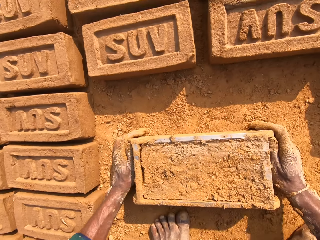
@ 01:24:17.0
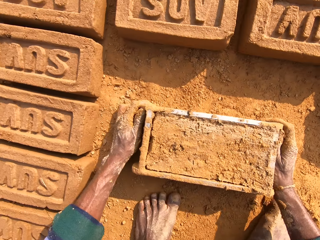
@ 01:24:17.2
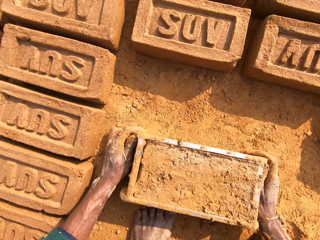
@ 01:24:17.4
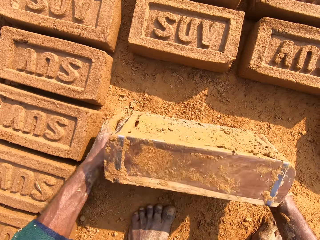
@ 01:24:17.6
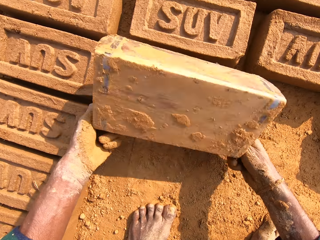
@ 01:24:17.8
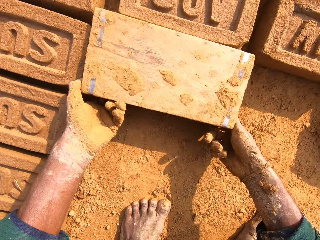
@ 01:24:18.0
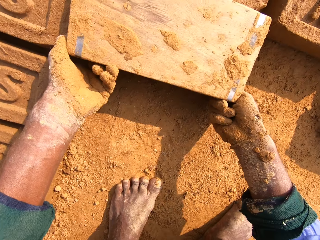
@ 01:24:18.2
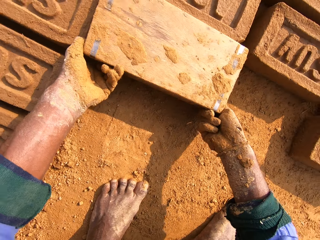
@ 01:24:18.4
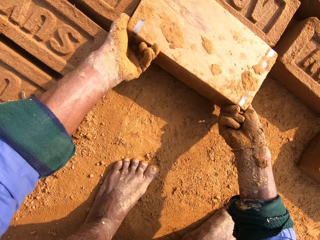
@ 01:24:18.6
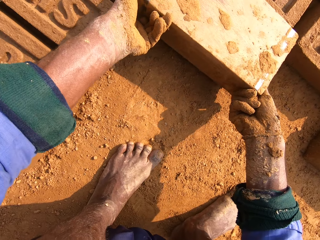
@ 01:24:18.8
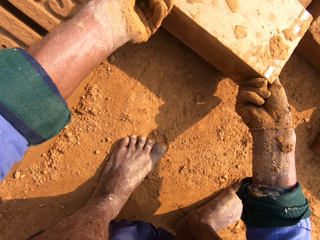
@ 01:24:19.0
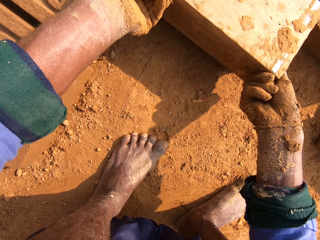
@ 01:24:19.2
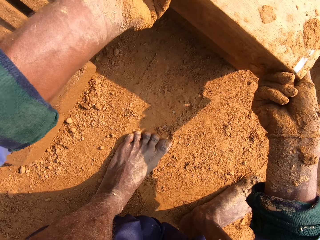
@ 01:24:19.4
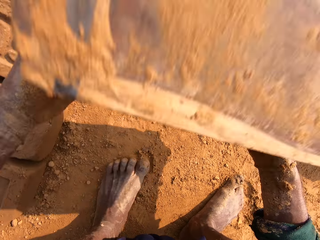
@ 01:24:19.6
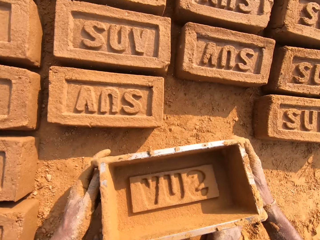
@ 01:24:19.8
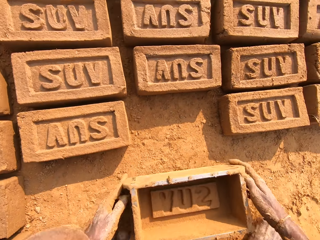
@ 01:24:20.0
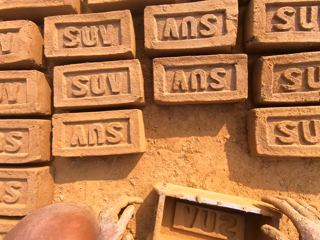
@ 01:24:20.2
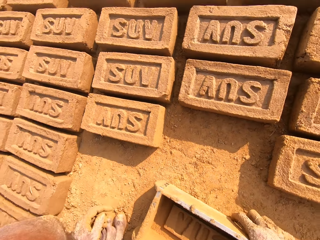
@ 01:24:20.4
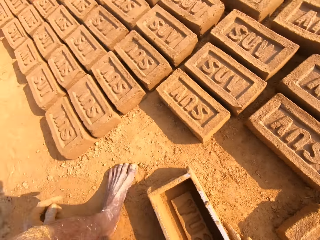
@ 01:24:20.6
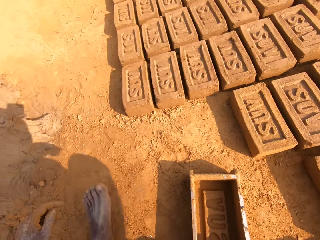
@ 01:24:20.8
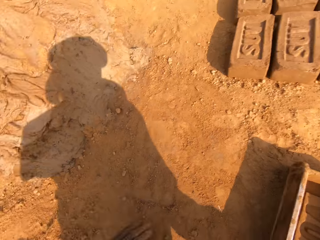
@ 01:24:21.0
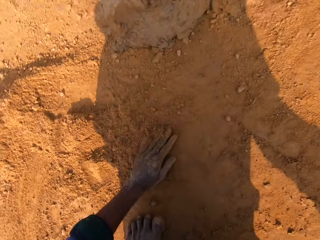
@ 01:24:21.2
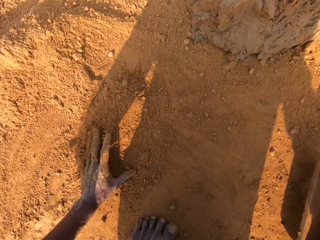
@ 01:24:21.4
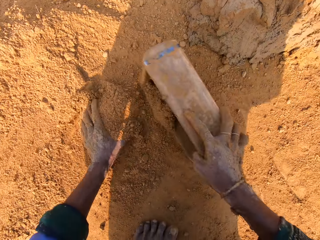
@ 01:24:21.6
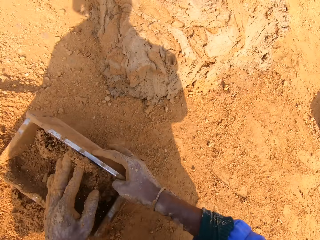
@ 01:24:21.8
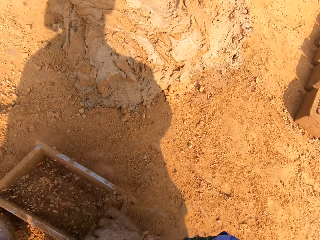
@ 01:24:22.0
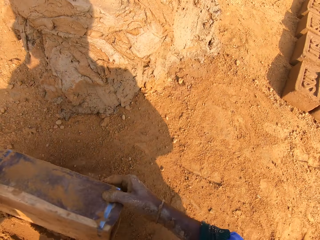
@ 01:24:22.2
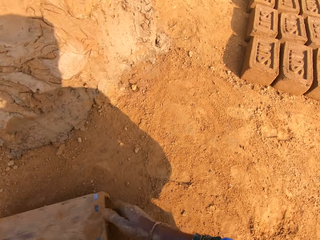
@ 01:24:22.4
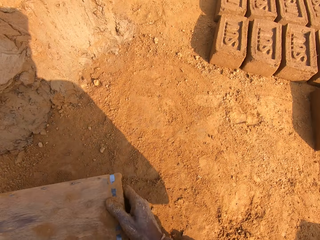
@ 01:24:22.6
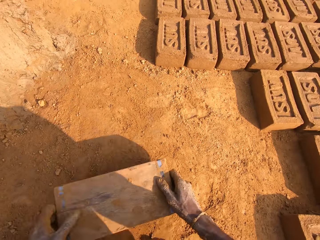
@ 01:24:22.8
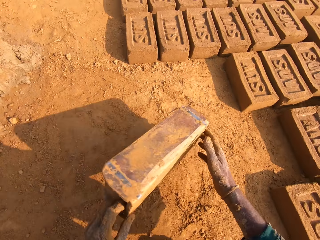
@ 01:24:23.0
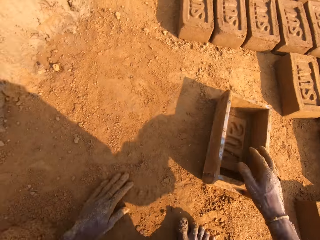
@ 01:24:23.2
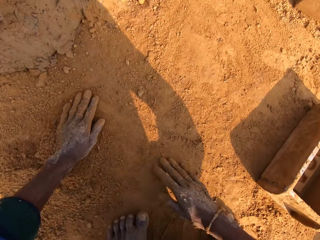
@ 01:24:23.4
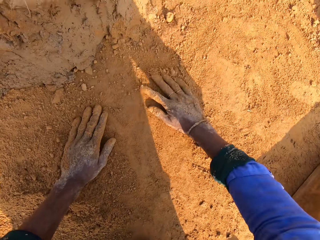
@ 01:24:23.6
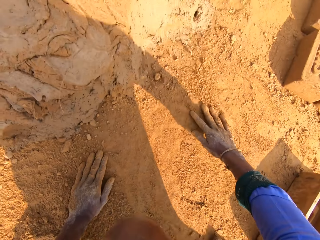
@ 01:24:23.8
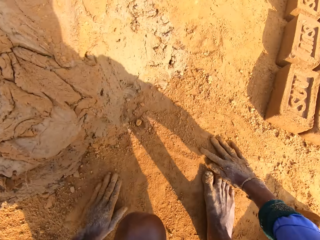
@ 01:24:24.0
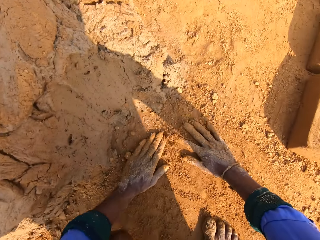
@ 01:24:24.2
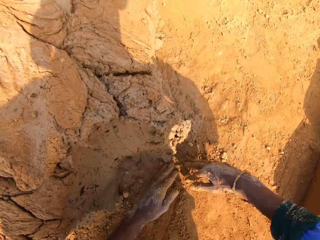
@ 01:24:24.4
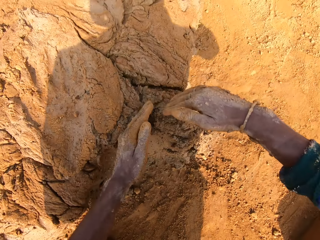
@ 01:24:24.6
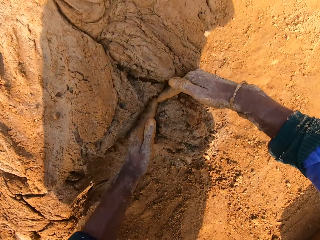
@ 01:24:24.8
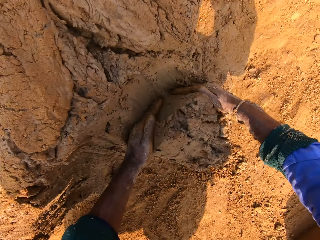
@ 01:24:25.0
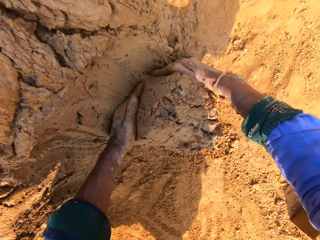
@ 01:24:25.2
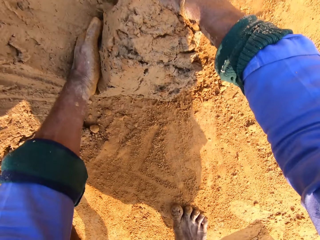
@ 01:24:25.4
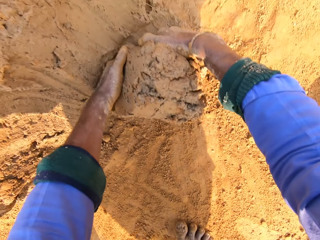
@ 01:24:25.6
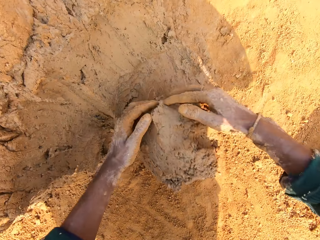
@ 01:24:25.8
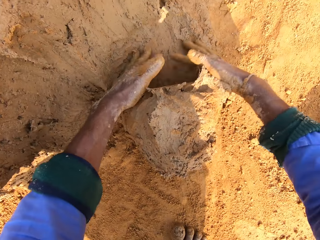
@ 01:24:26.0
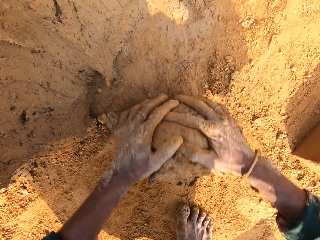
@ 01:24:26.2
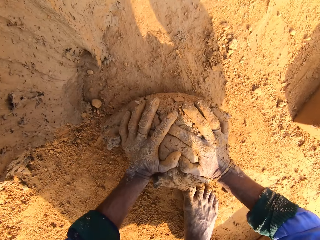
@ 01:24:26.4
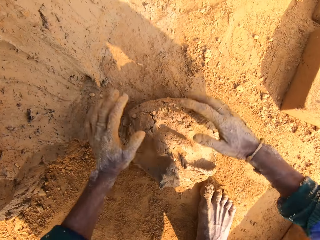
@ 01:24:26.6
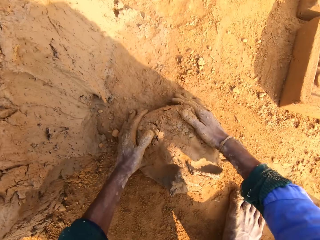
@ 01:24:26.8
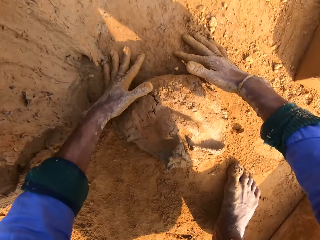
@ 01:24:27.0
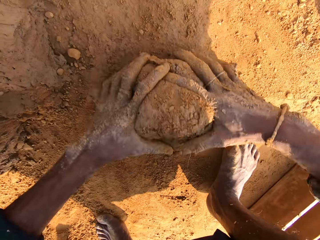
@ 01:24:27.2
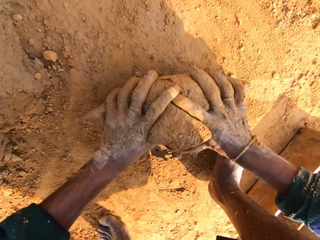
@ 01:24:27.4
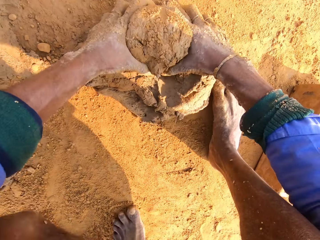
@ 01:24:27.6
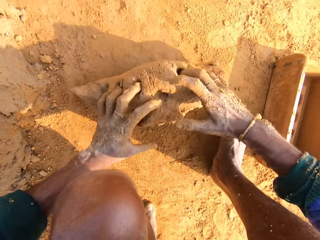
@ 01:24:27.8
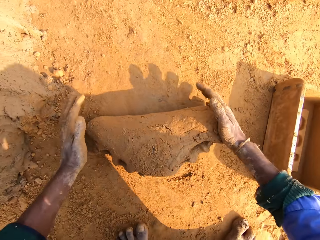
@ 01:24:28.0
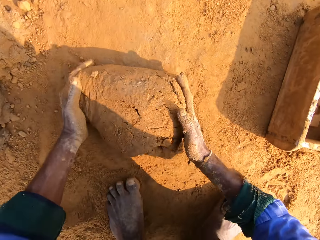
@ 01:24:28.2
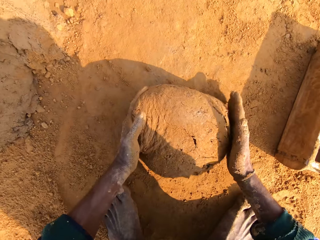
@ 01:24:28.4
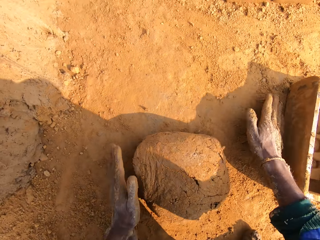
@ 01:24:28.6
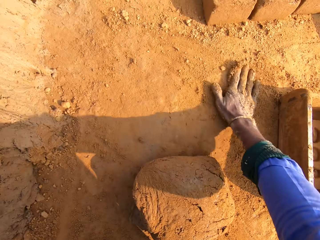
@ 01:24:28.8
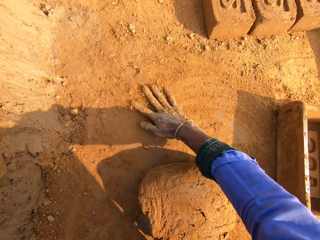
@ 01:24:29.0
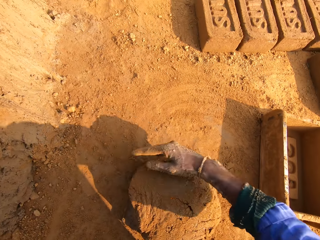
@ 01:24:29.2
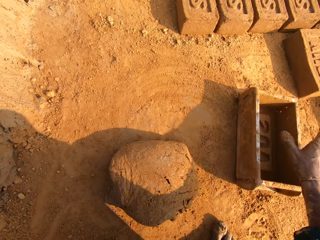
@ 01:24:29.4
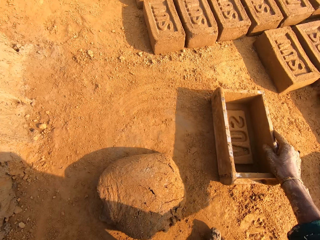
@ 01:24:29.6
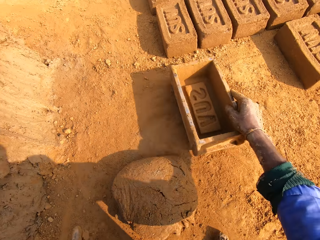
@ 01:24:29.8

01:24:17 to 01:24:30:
The camera wearer puts the brick down. They dry the brick mold with soil. They put clay in the clay box and remove it again. They pick a handful of clay. They cut the clay soil with the hand. They roll the handful of clay in the soil.

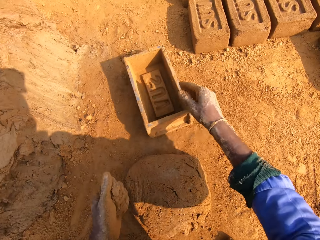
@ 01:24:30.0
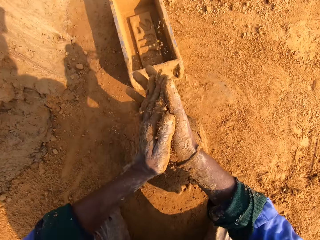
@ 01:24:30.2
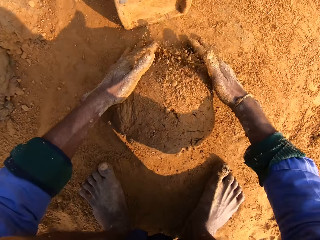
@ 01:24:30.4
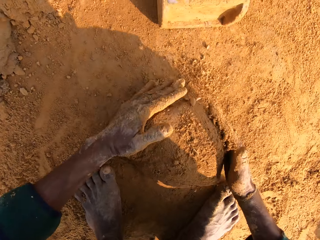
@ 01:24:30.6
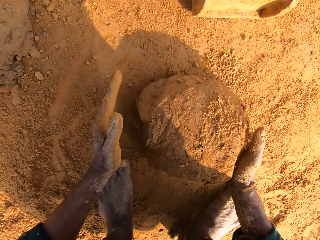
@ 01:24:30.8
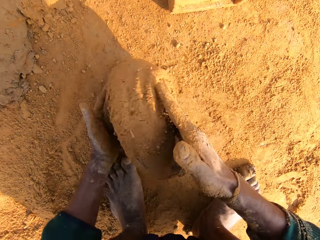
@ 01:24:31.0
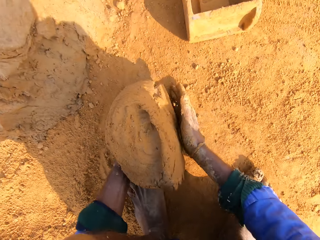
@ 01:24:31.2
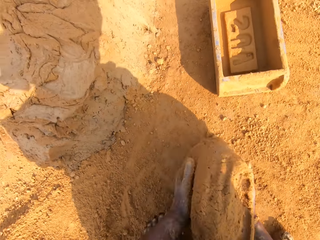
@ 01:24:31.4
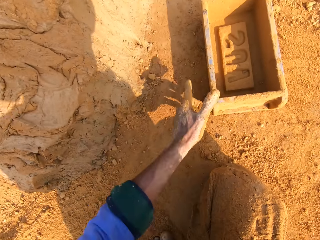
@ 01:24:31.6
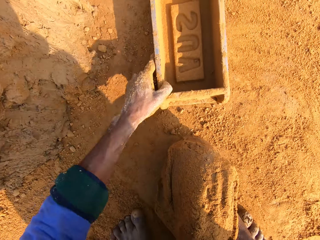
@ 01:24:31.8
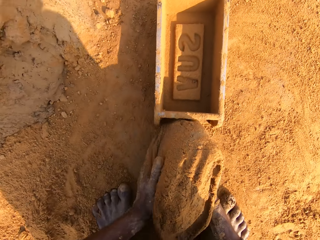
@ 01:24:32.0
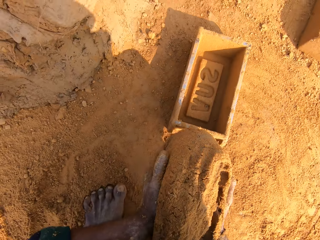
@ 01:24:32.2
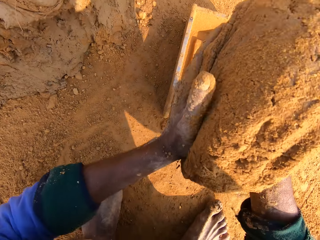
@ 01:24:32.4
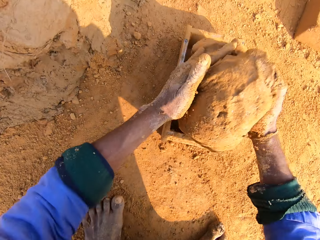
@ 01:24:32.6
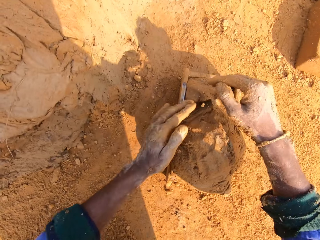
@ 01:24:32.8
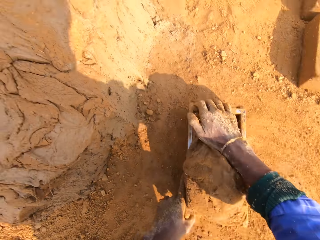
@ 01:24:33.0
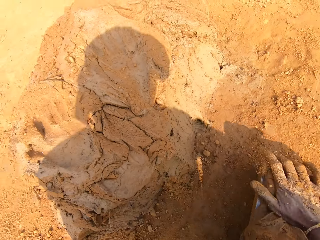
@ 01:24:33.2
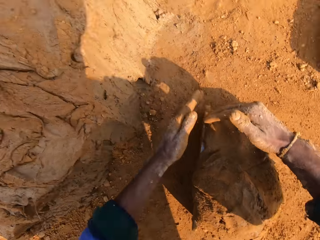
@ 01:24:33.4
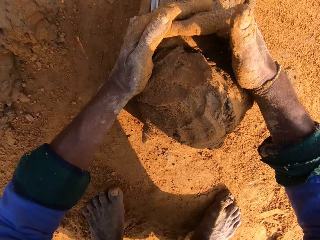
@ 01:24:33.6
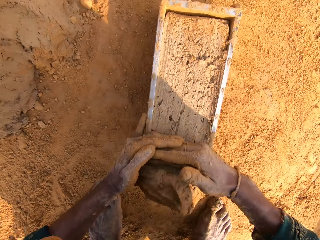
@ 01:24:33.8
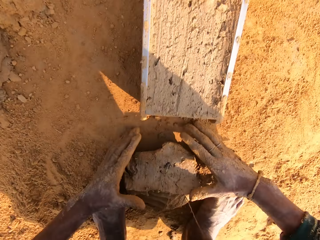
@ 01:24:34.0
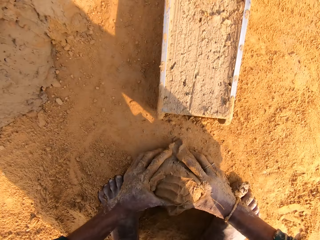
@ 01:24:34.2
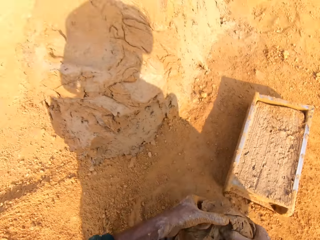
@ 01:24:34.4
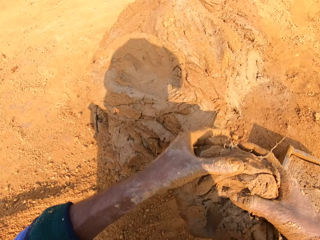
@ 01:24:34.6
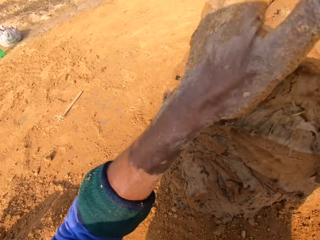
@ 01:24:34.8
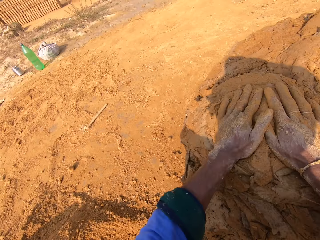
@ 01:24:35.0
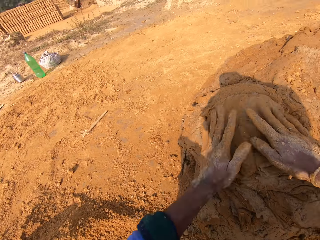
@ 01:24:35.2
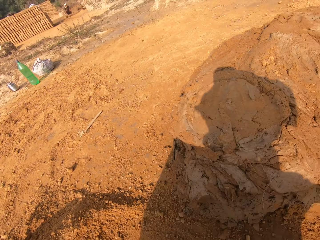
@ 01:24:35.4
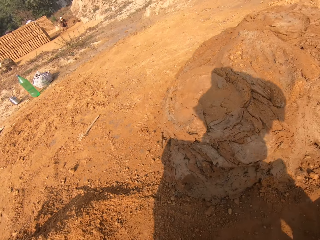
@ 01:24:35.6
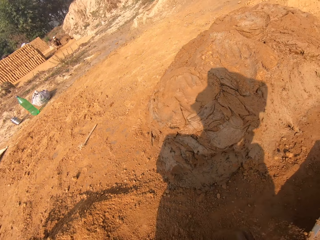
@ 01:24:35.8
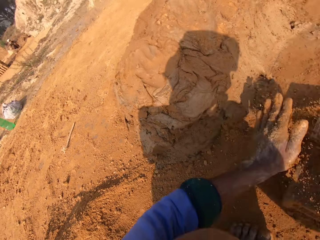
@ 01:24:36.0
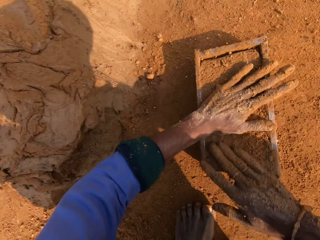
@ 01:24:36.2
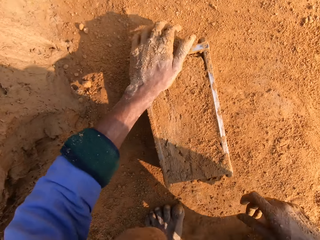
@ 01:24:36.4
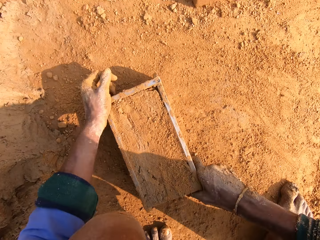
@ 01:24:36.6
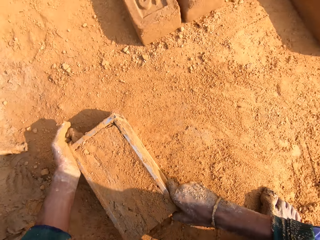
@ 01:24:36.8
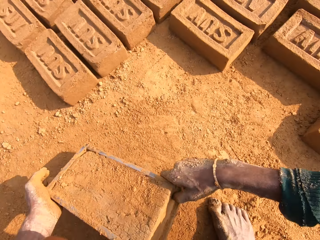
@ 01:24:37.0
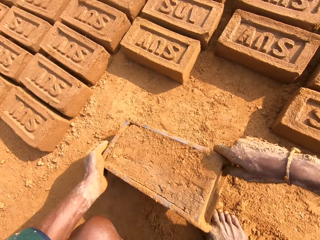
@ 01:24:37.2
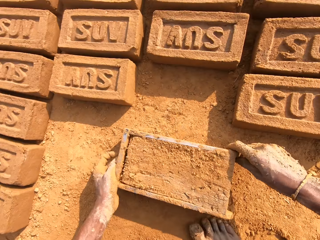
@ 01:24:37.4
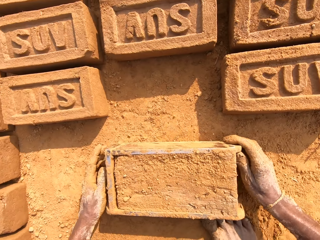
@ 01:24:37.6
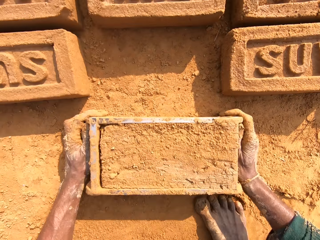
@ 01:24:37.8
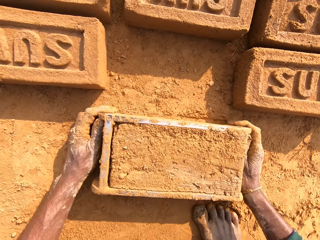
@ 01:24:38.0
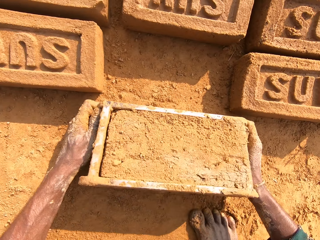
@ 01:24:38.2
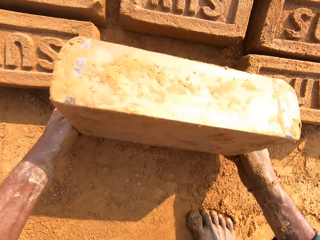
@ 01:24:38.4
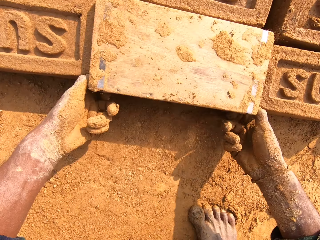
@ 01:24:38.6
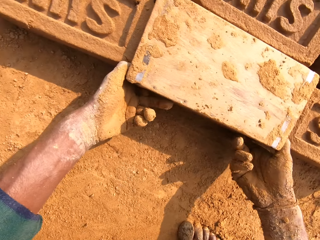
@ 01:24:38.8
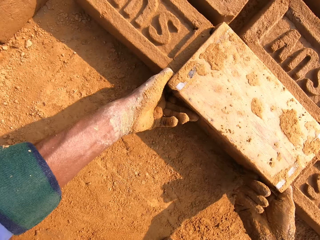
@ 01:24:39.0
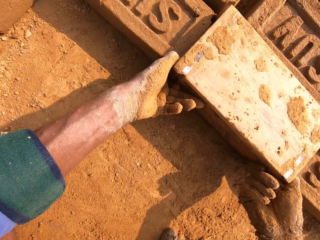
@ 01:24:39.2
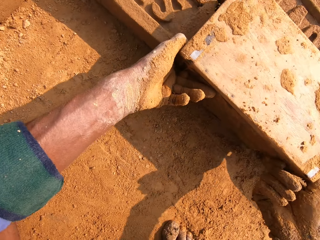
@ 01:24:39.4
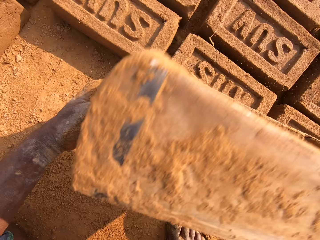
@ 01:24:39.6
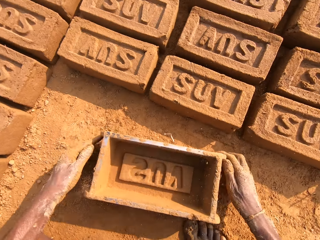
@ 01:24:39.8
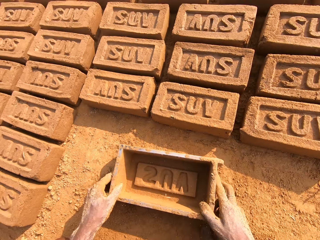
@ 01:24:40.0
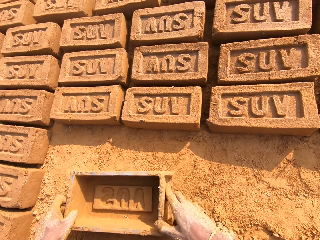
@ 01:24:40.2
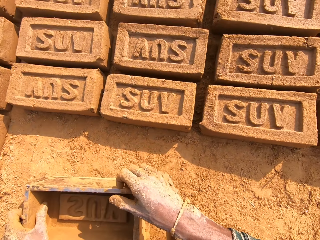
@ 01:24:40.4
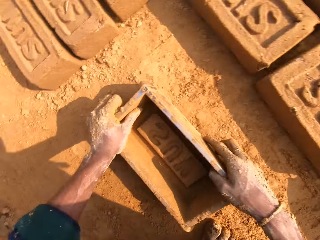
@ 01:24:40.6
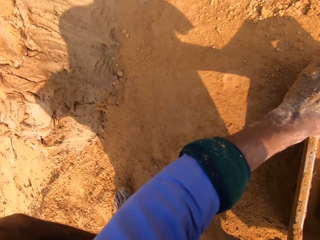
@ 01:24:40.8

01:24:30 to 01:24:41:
The camera wearer puts a handful of clay in the brick mold. They remove the excess clay from the brick mold. They put the excess clay to the pile. They pour soil on the brick mold. They pick the brick mold. They put the brick down.
